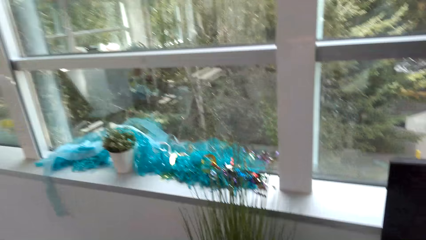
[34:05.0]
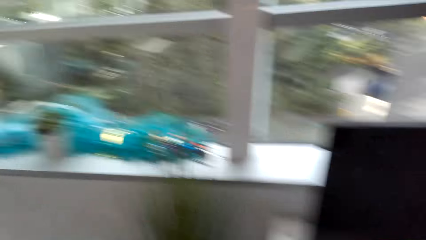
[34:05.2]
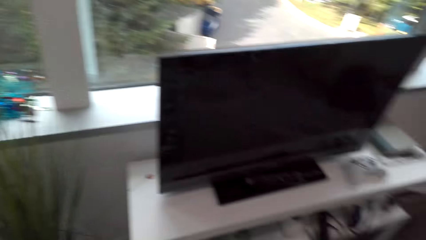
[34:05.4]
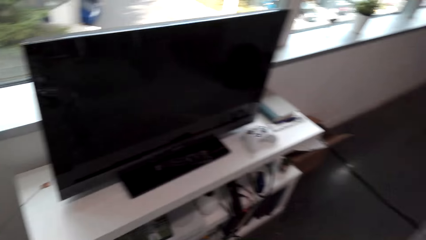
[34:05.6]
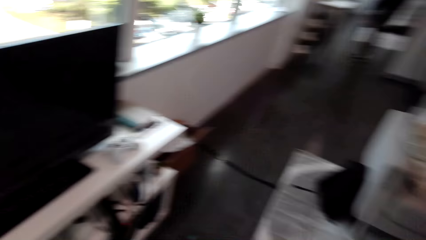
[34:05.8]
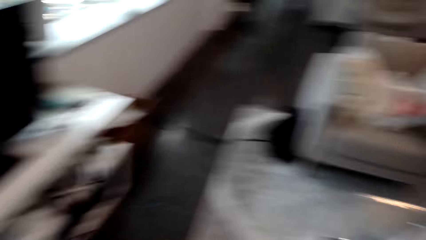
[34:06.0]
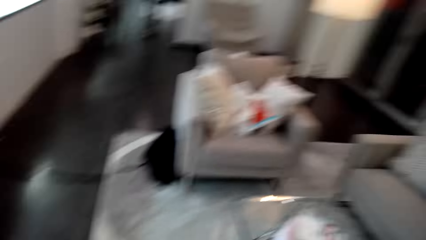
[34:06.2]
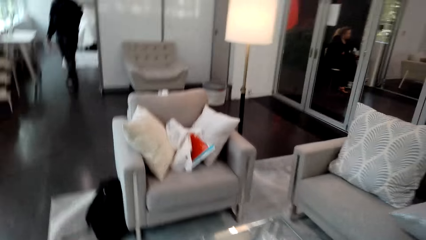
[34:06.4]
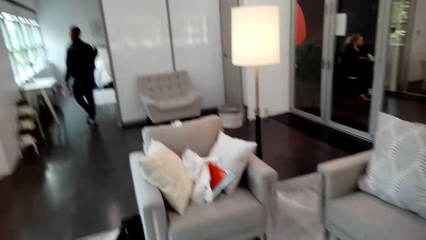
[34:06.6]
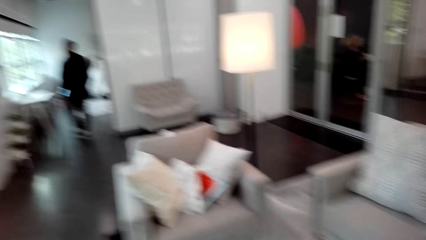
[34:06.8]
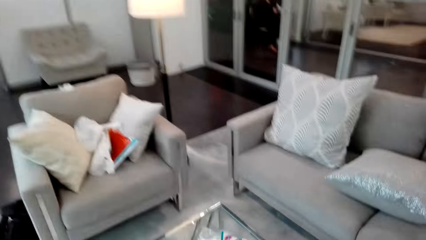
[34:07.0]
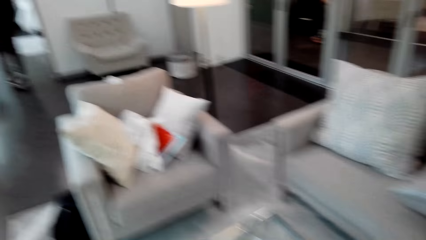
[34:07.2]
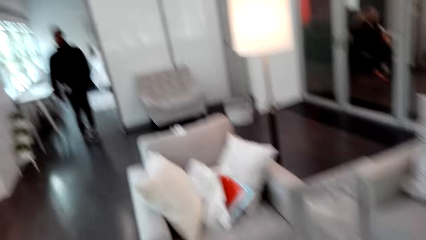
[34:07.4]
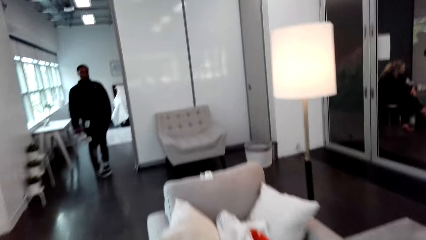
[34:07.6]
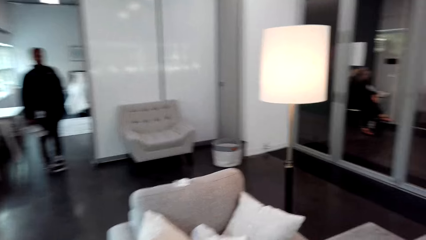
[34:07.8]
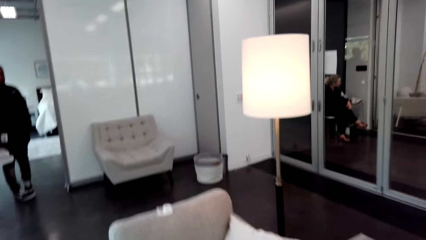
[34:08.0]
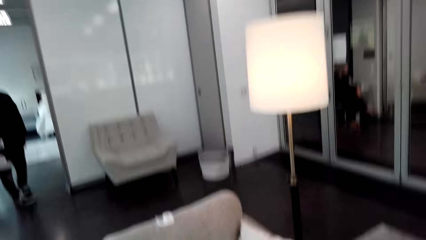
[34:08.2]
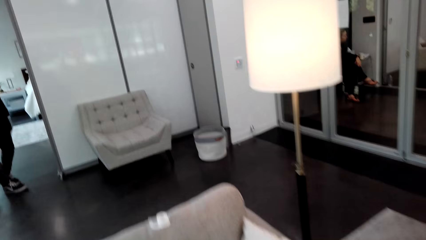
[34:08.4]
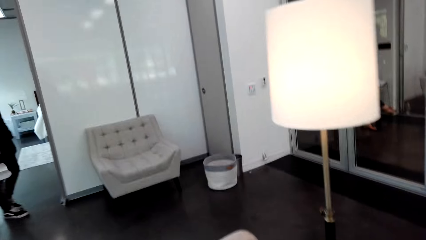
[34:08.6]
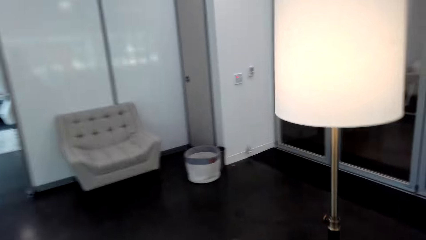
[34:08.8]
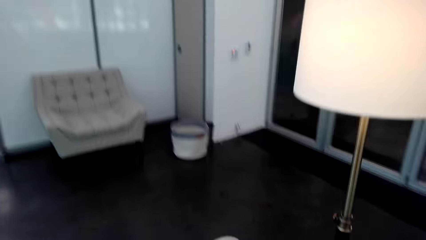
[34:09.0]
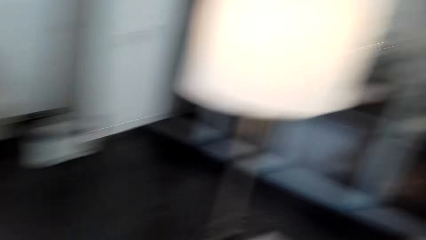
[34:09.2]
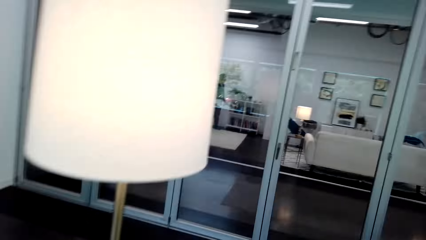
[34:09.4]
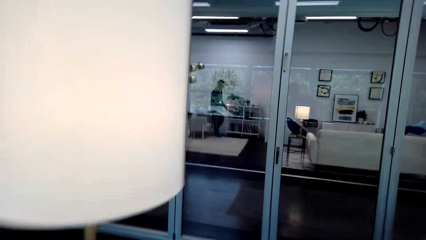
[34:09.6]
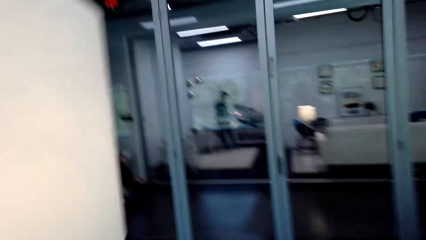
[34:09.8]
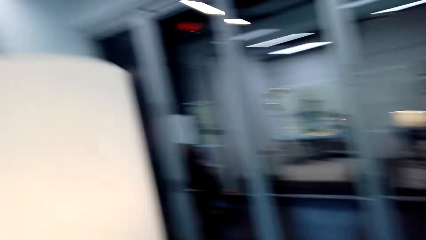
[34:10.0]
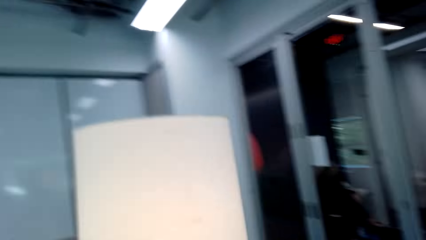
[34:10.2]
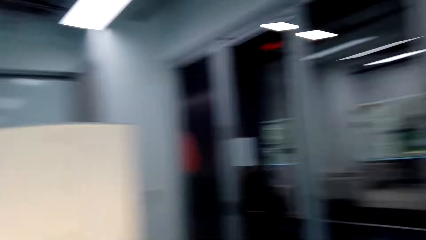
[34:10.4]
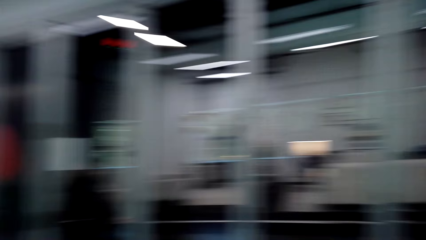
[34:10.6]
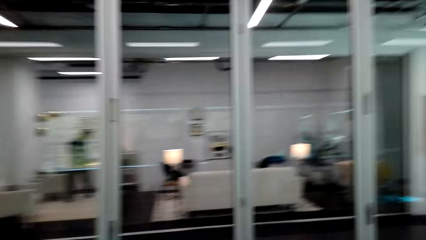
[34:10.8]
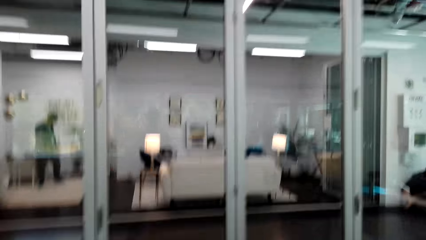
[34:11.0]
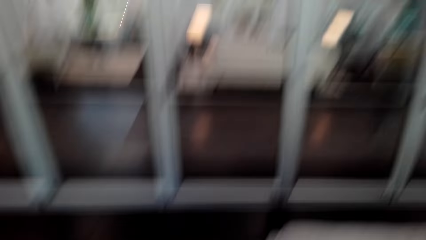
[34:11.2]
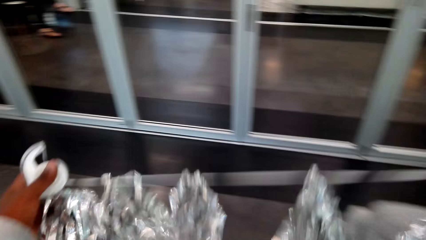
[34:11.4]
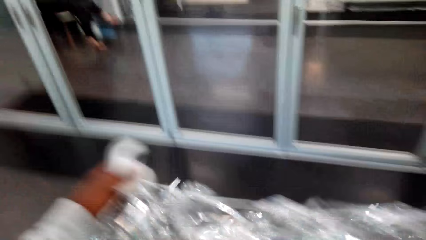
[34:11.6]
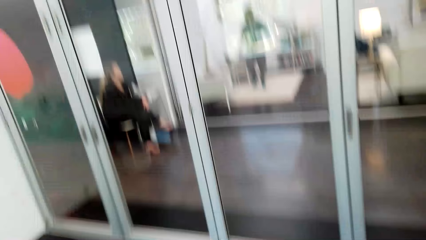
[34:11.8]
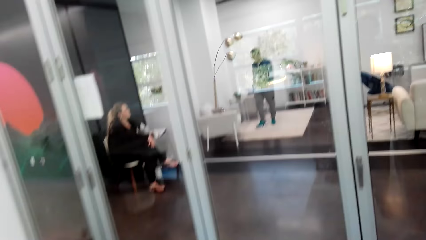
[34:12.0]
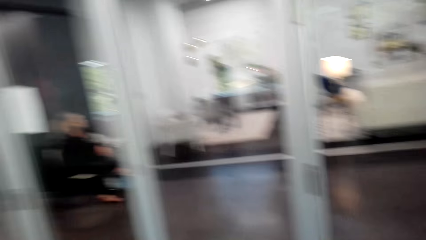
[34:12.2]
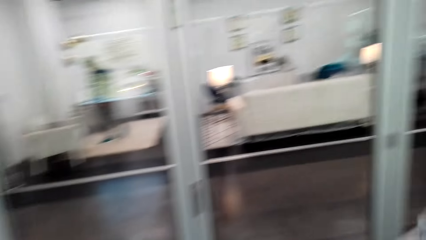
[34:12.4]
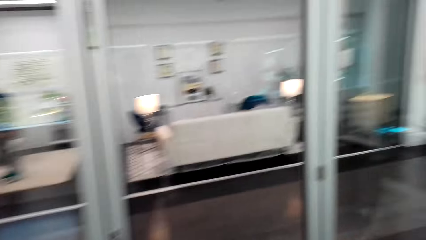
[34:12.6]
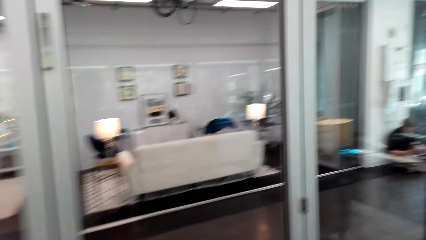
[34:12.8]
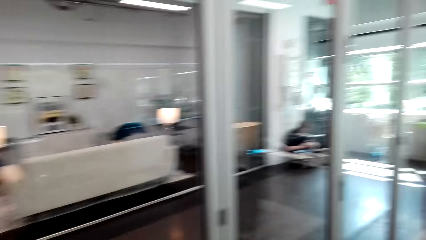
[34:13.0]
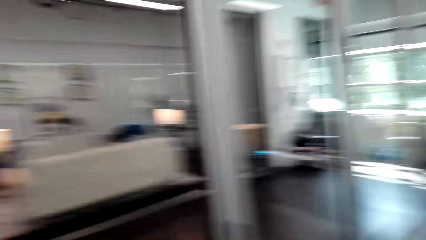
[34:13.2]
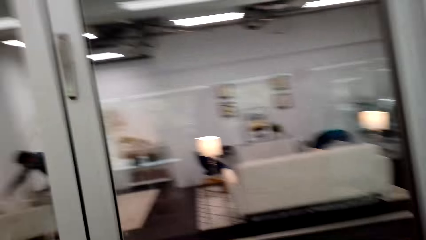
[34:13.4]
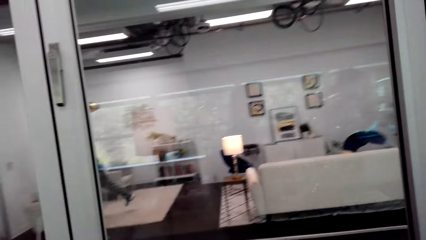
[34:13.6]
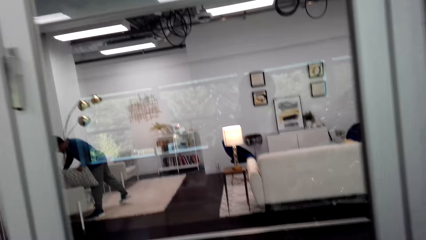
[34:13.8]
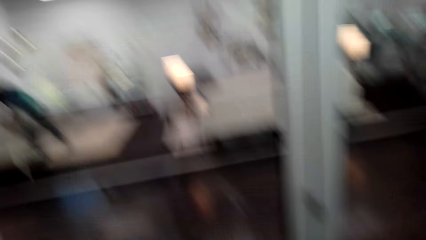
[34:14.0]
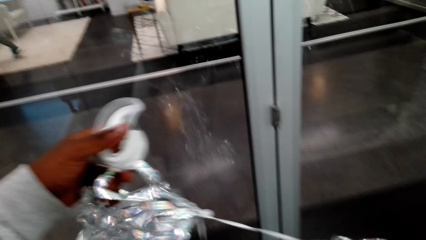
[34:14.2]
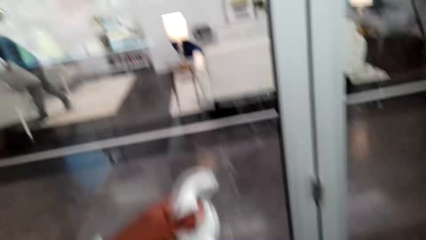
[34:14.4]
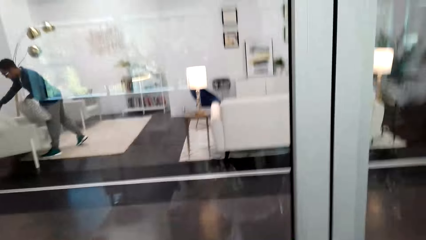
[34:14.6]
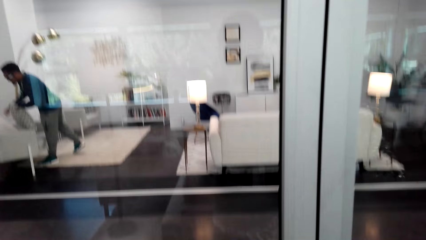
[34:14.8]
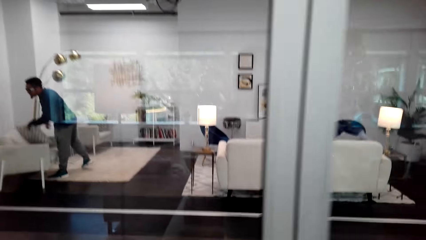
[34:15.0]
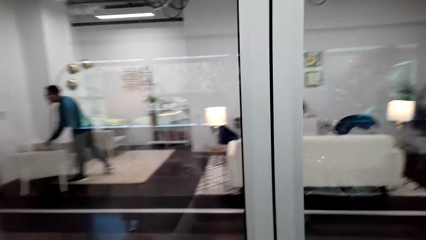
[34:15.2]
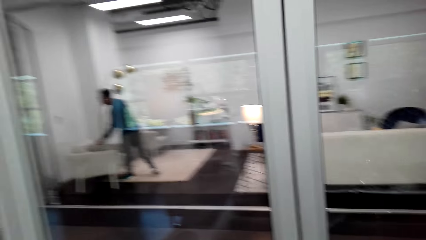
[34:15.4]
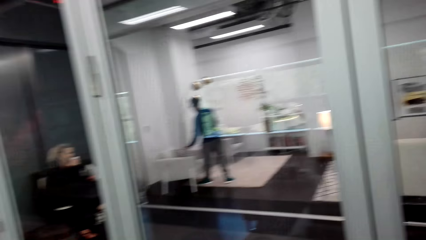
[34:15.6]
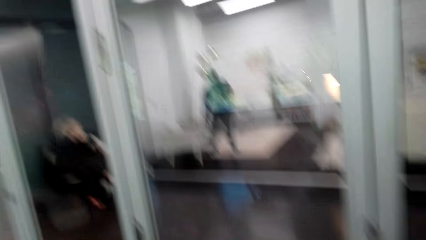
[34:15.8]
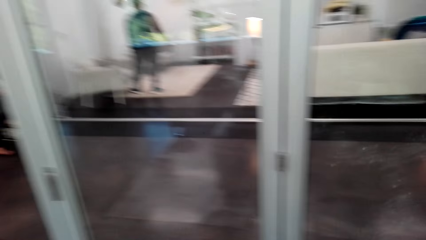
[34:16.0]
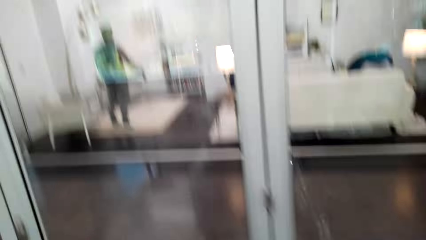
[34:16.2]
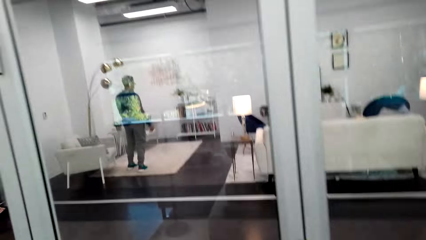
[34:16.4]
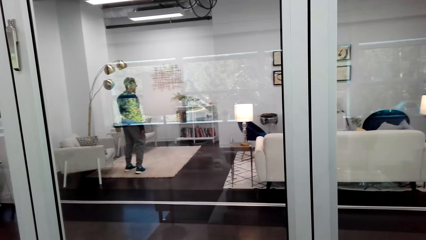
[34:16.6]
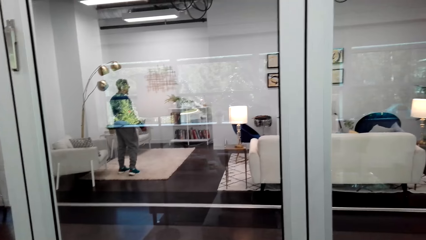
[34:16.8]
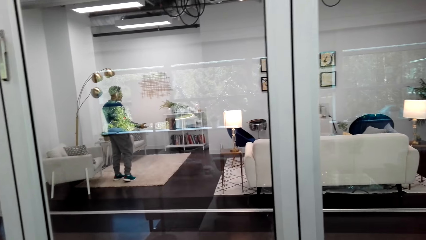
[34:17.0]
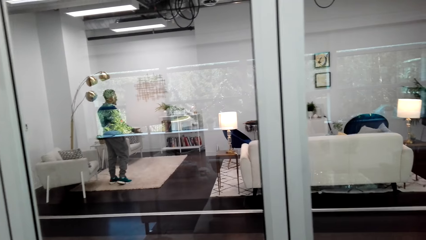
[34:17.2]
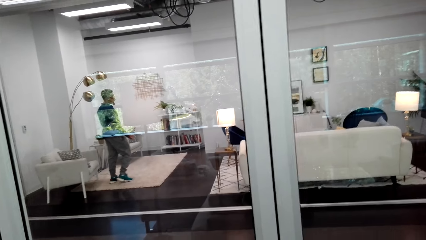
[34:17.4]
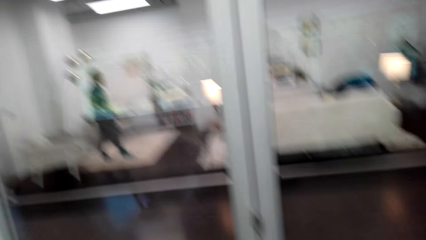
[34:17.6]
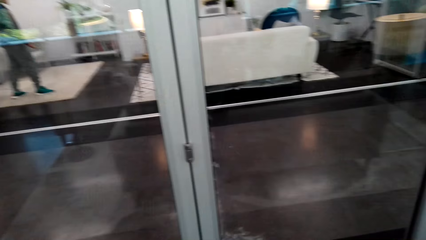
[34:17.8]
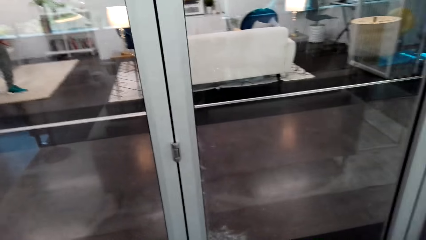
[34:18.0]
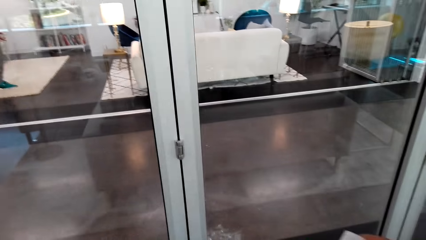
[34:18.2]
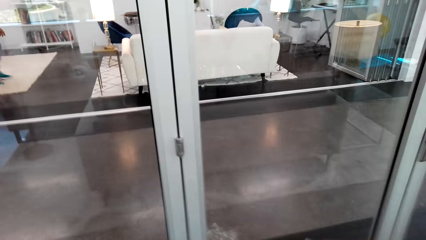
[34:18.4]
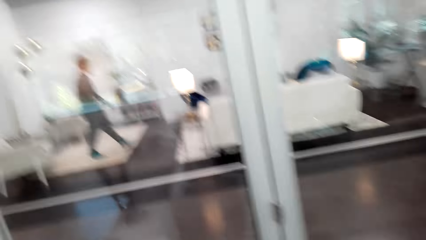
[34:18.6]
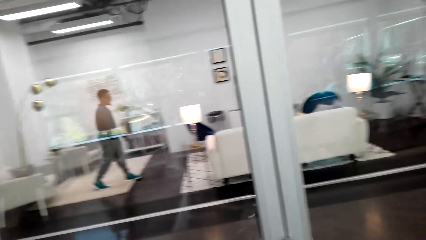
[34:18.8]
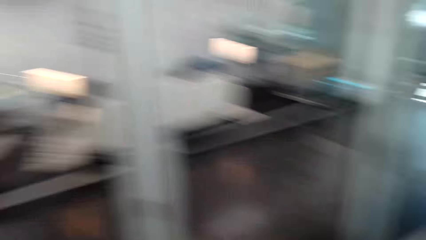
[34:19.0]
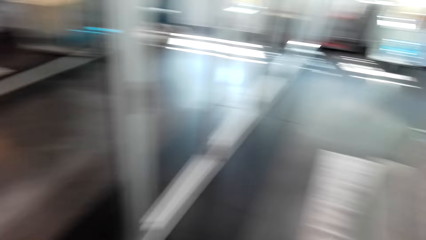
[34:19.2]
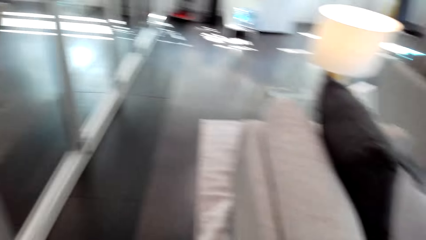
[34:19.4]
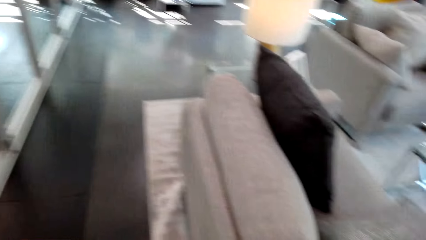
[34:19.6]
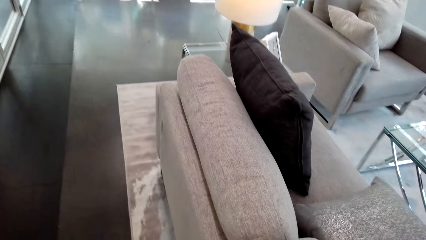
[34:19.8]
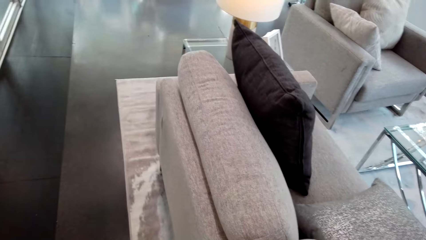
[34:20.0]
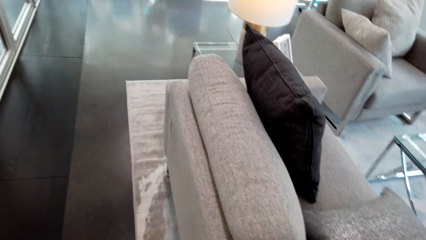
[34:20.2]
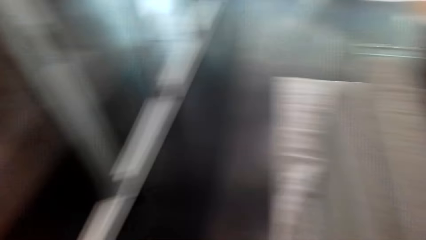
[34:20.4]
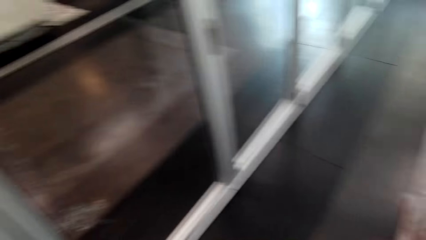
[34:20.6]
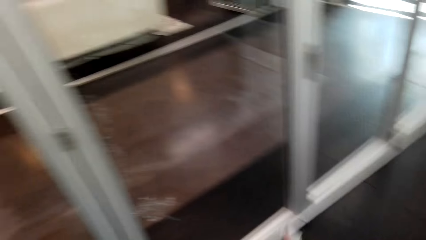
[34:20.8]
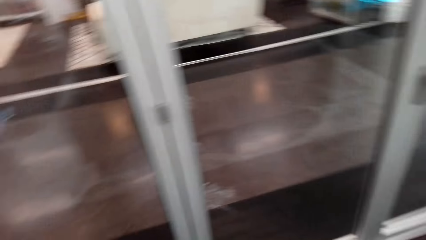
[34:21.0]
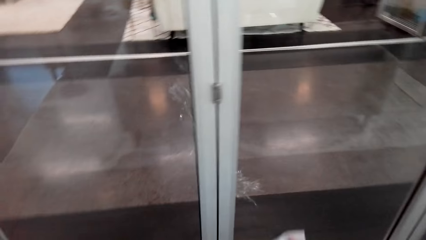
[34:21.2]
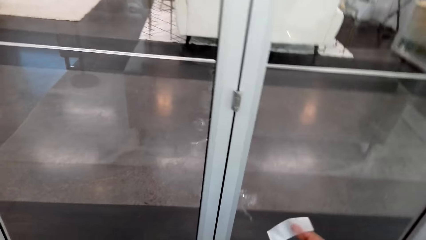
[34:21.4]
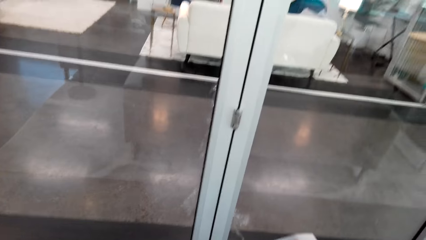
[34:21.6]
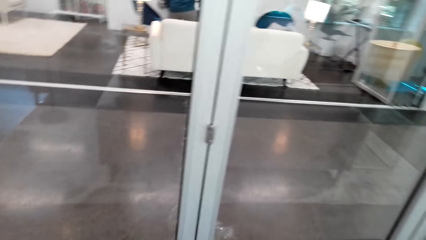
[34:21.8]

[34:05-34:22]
The camera wearer adjusts the garland. They look around the house.
